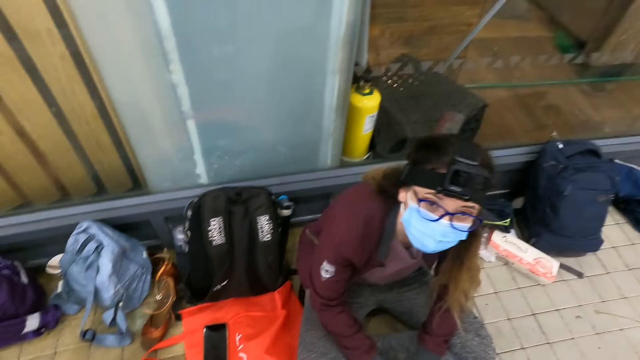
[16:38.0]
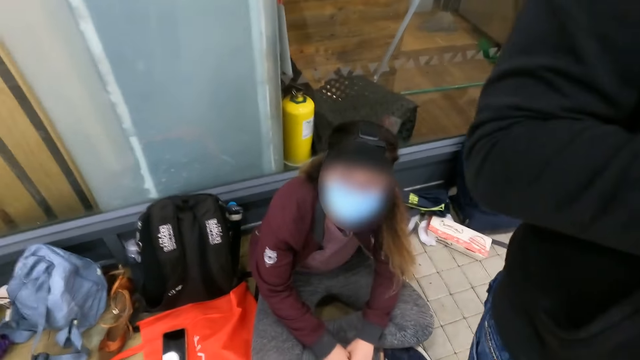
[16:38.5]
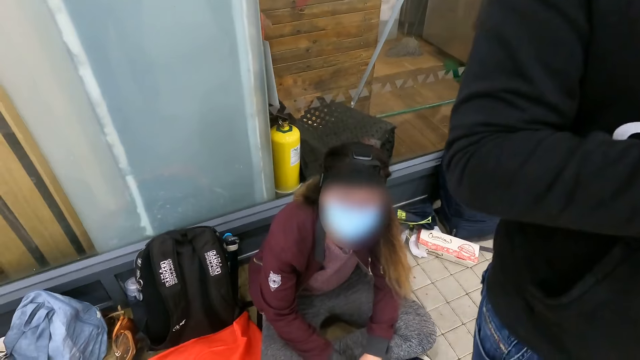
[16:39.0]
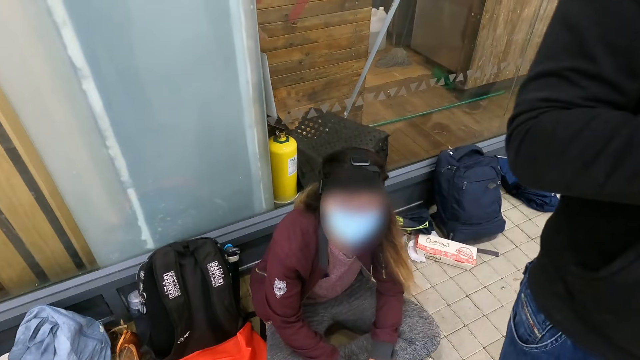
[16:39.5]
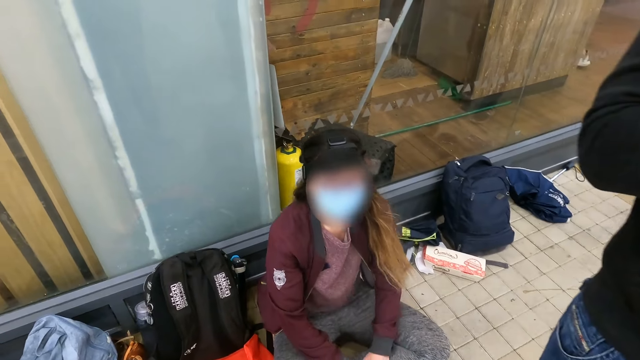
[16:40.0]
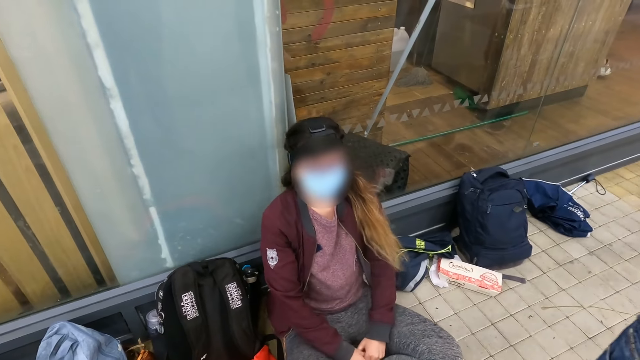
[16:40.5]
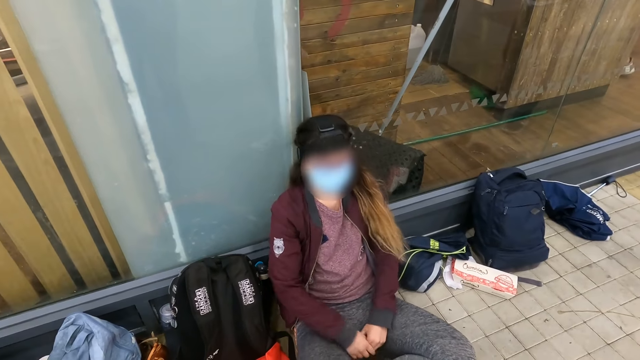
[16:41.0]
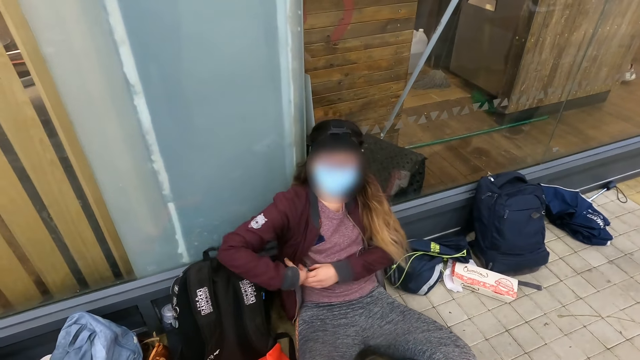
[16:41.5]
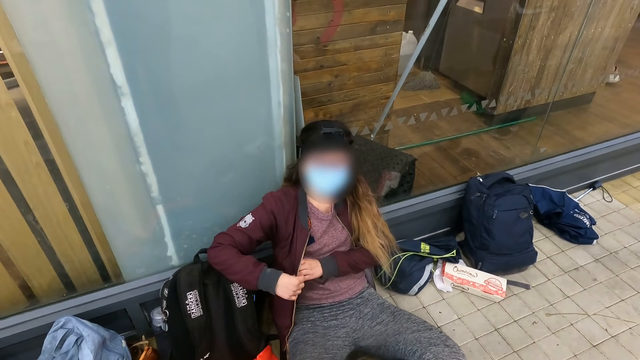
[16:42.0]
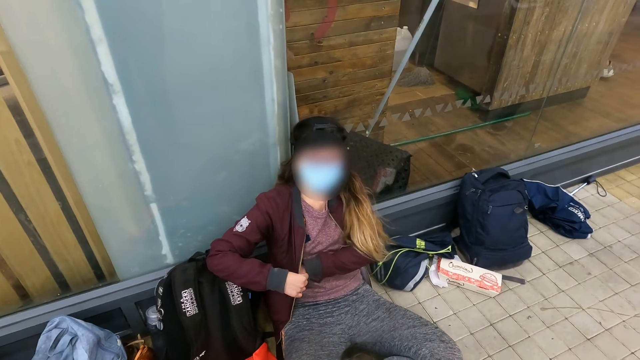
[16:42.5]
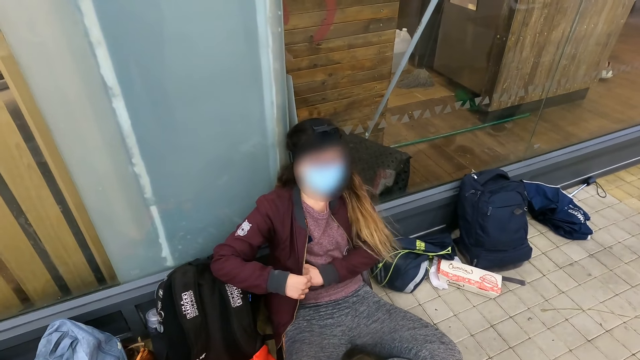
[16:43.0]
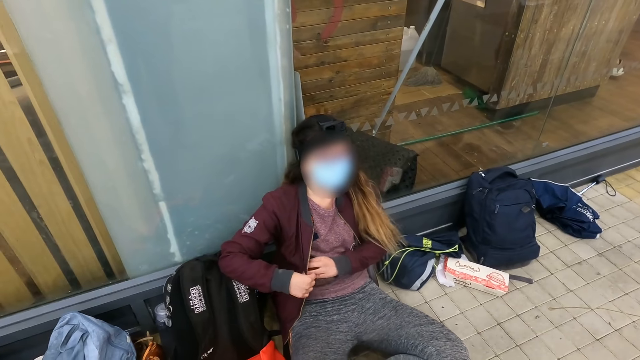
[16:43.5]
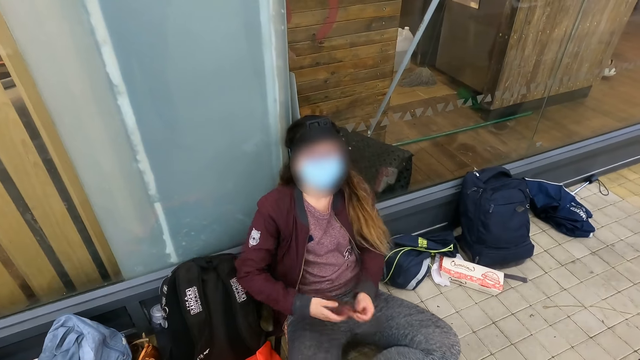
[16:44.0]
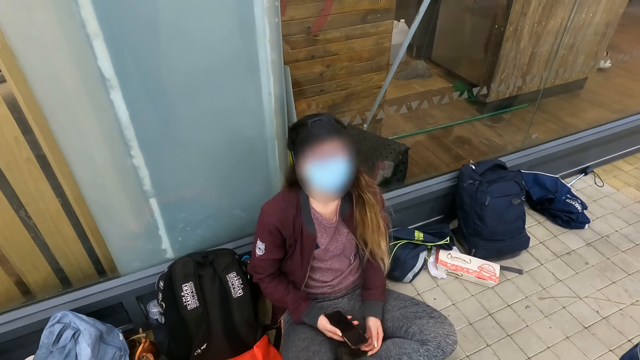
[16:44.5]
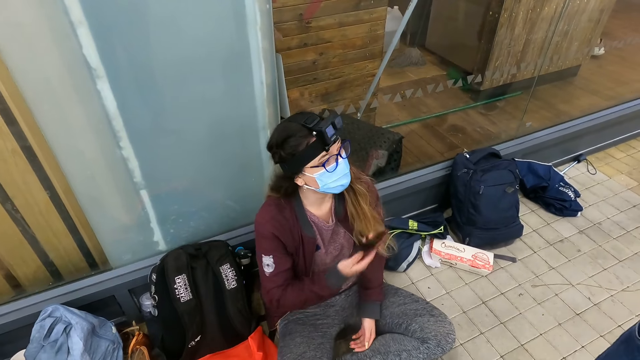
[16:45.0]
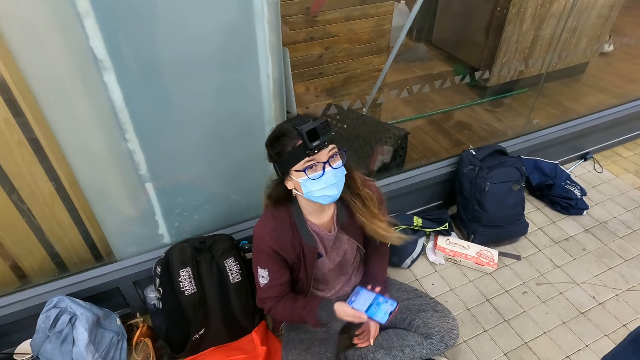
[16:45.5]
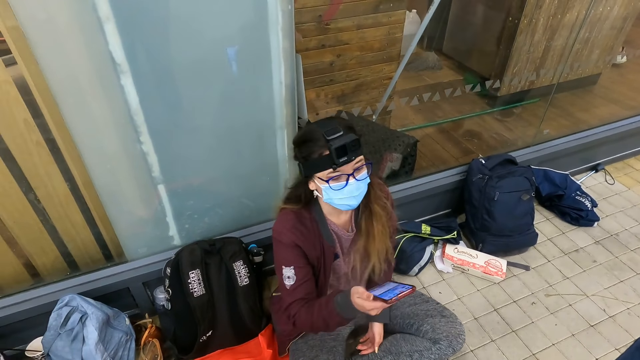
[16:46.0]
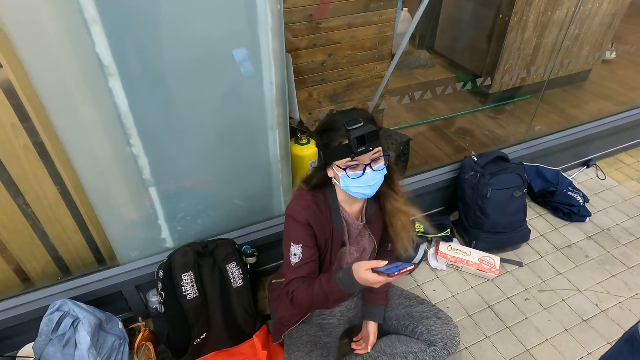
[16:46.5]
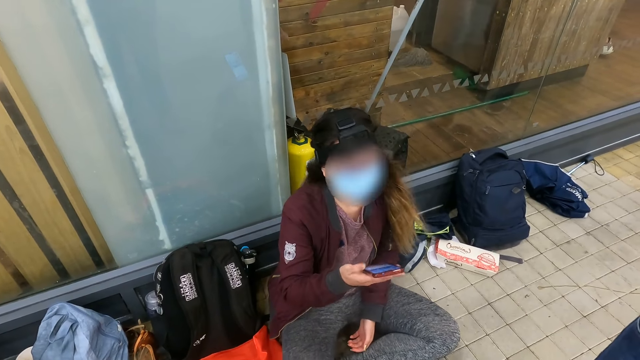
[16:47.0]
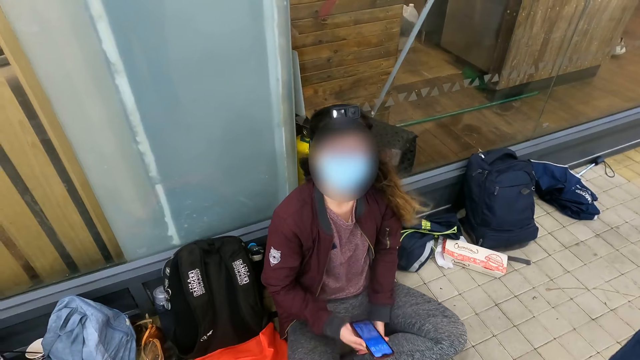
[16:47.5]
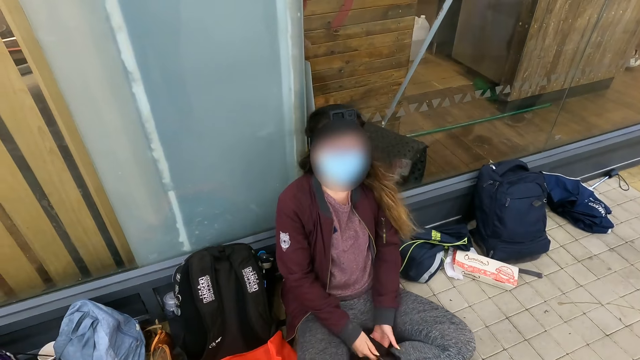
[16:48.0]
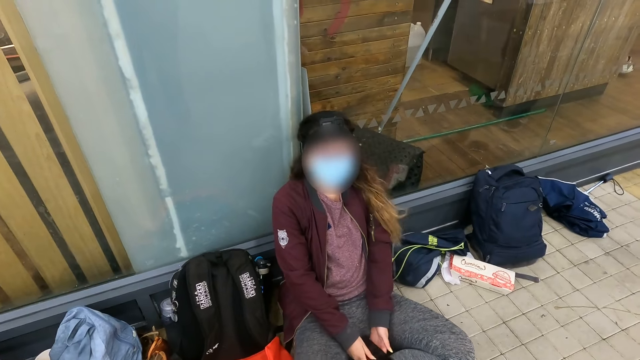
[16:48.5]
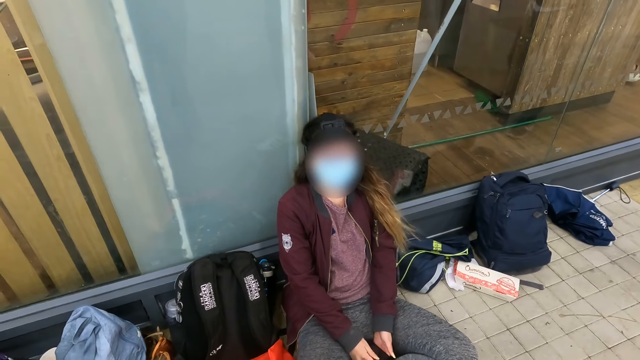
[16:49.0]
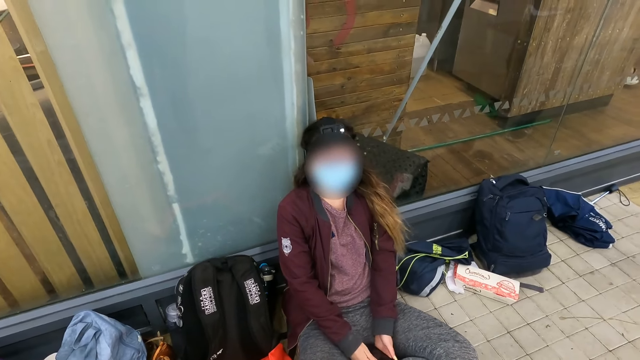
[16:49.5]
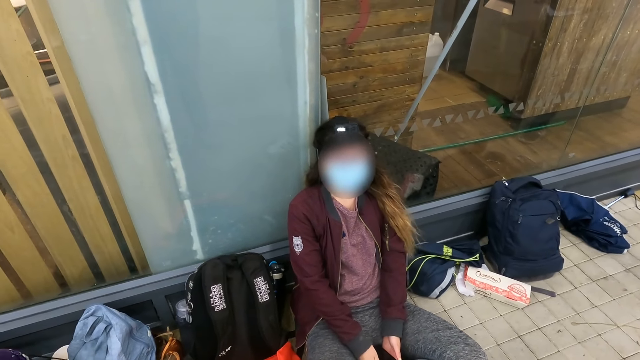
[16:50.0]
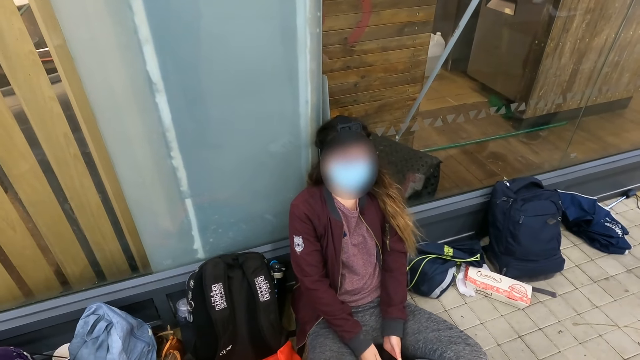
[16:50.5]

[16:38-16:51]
The camera wearer interacts with a woman. The woman removes a phone from the pocket. The woman holds the phone. The woman uses the phone. The camera wearer converses with the woman.

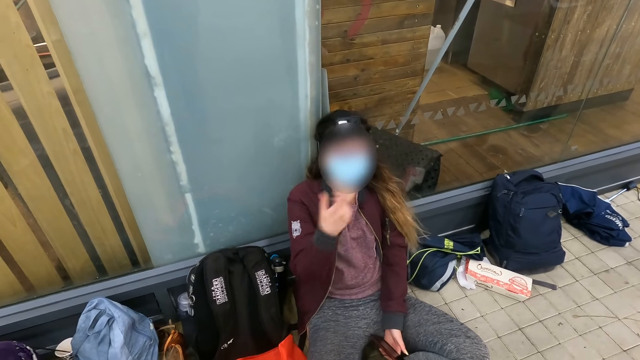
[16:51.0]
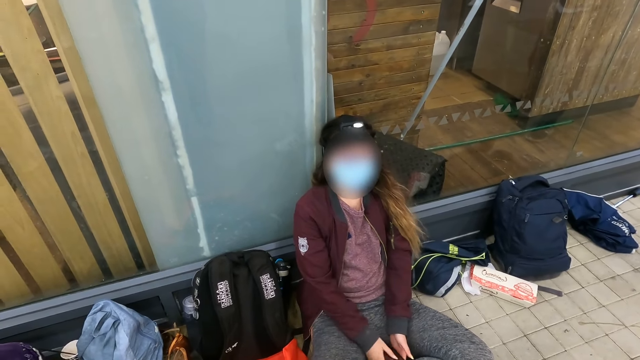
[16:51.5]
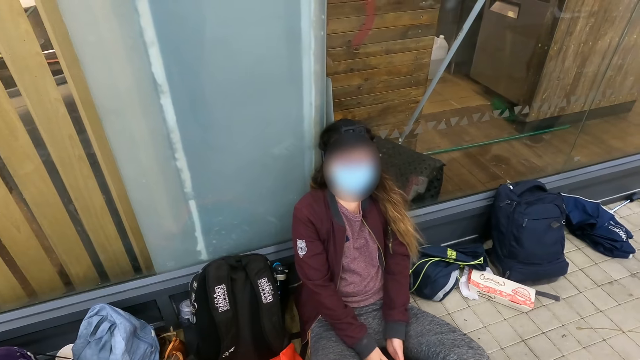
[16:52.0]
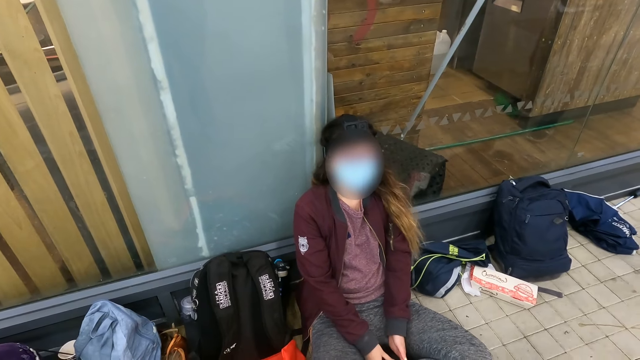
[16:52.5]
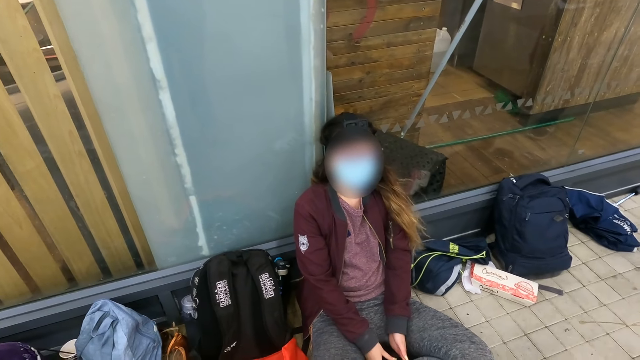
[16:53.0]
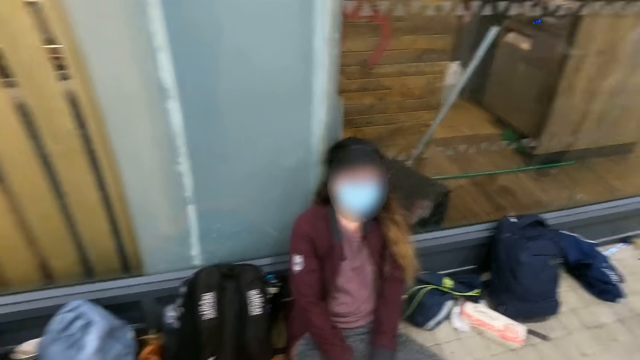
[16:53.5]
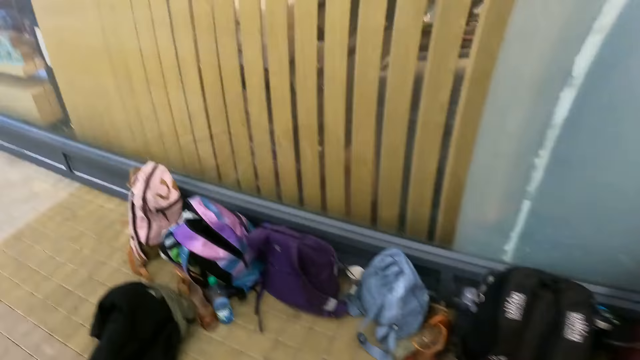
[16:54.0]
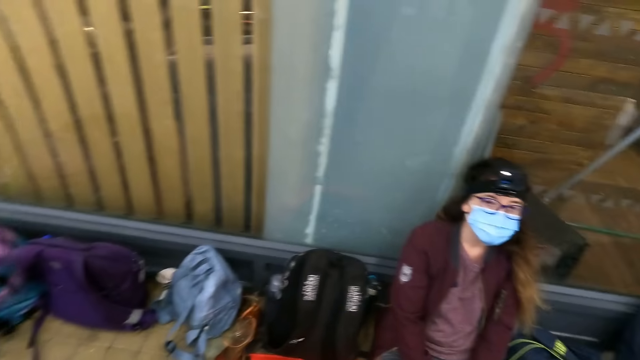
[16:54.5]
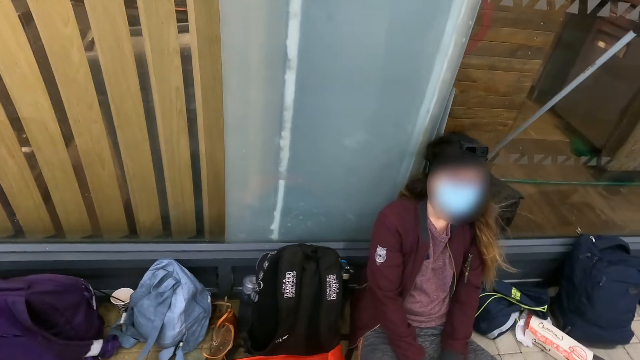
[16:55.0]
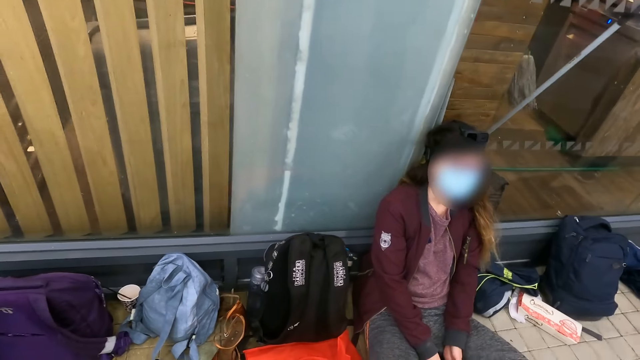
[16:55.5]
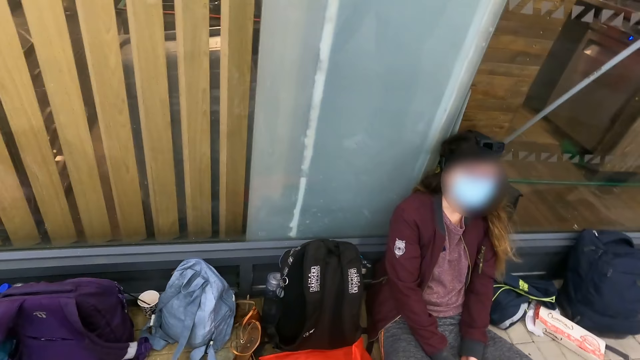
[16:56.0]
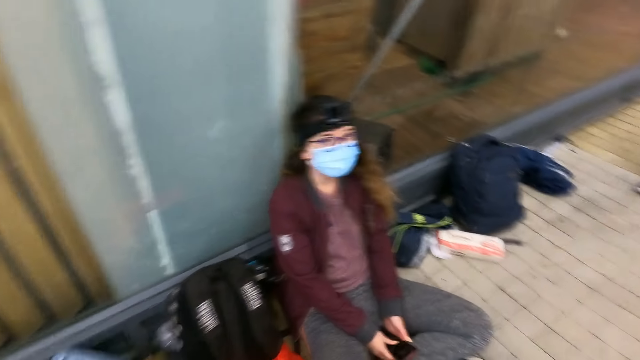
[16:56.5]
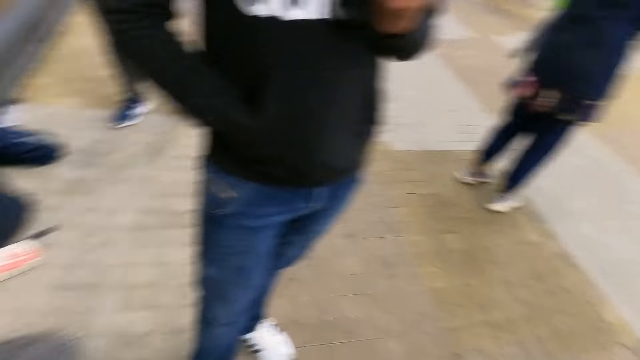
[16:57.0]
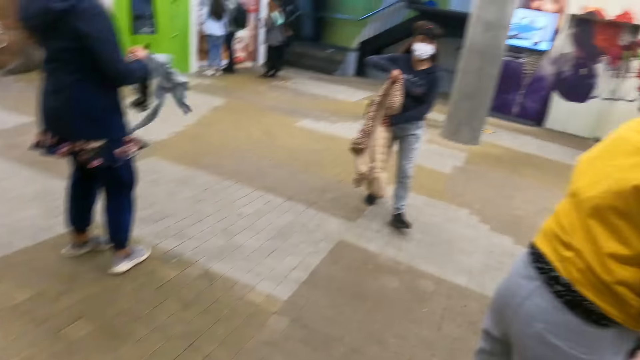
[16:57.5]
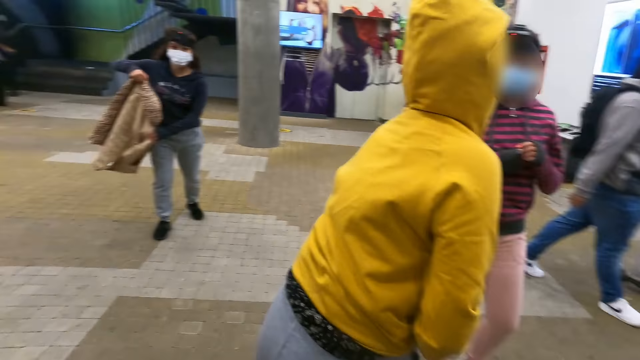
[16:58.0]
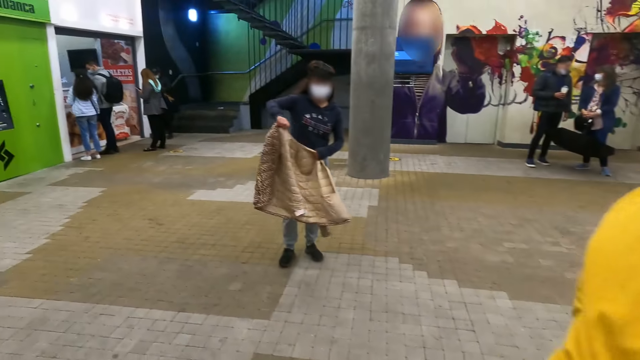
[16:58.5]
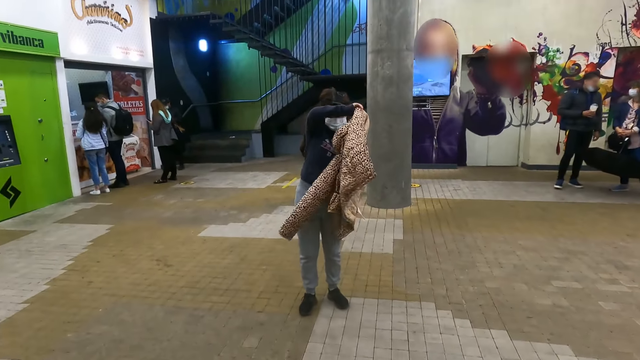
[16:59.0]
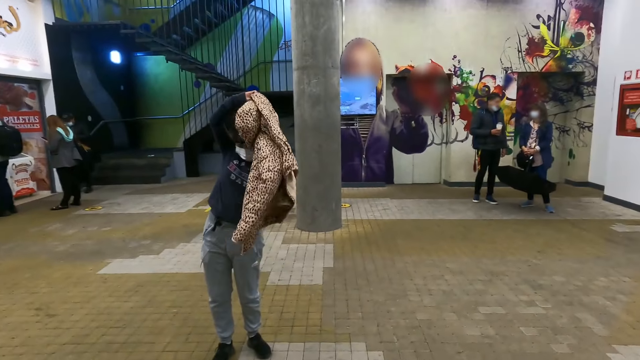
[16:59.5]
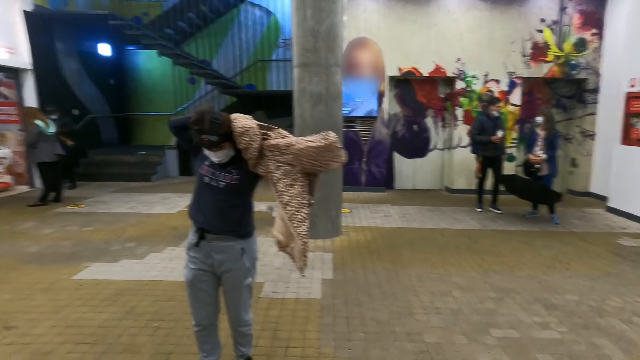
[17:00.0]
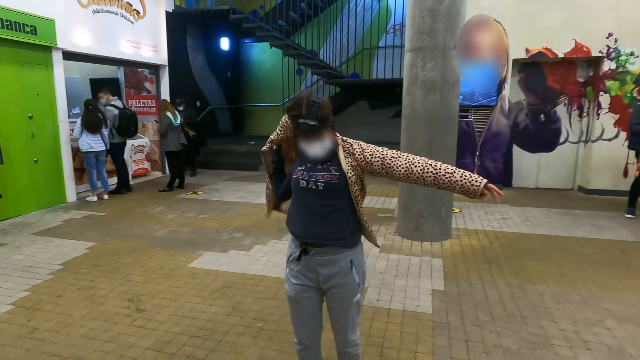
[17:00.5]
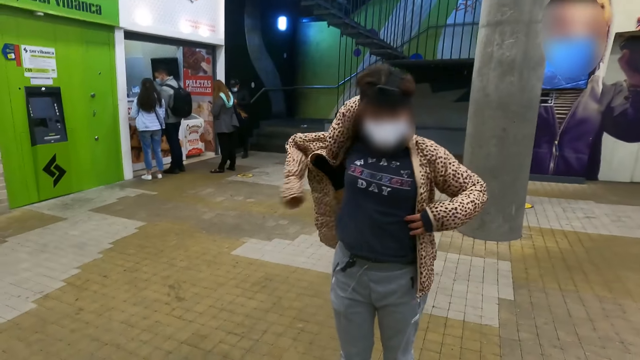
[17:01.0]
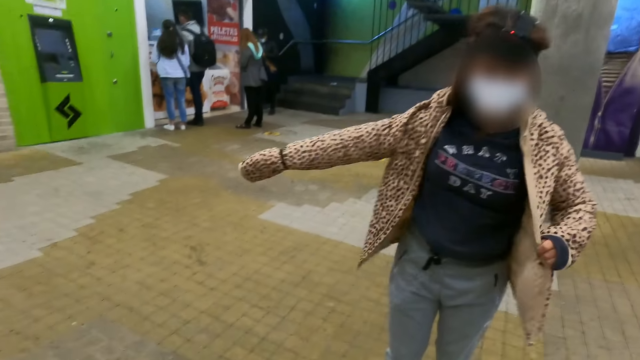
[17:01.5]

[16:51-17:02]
The woman swings the hand. The camera wearer looks around.
